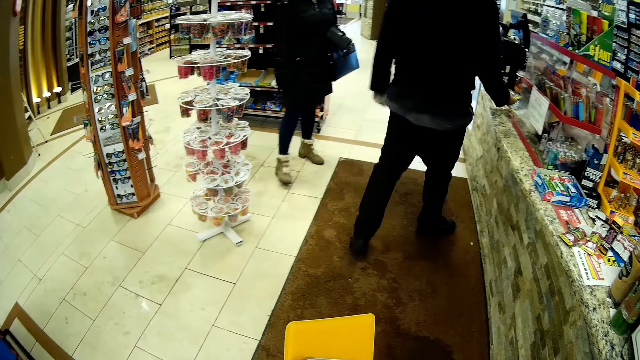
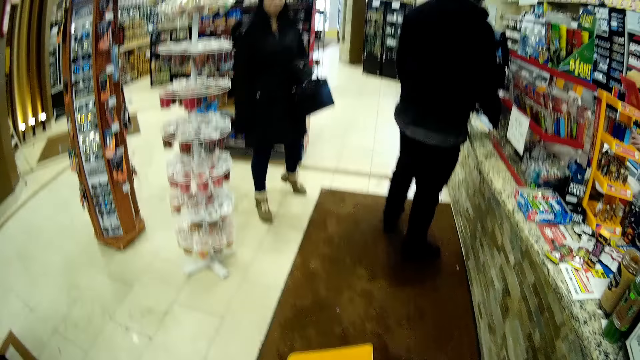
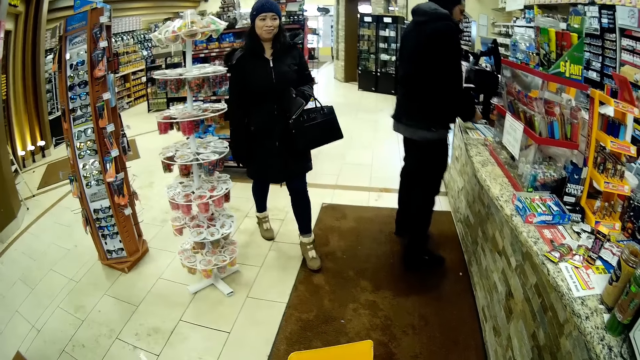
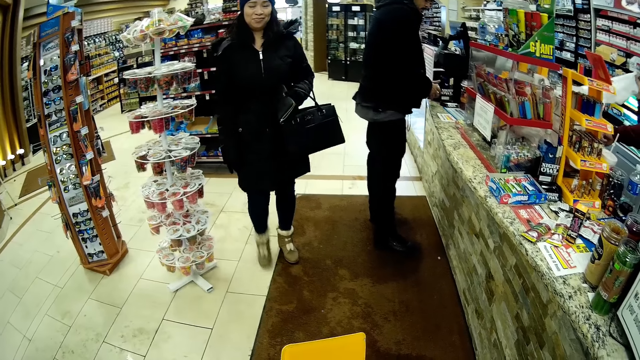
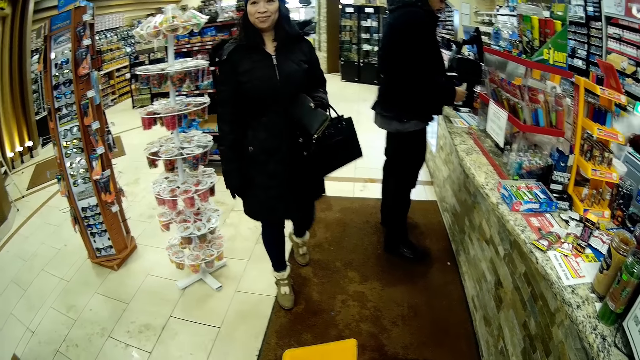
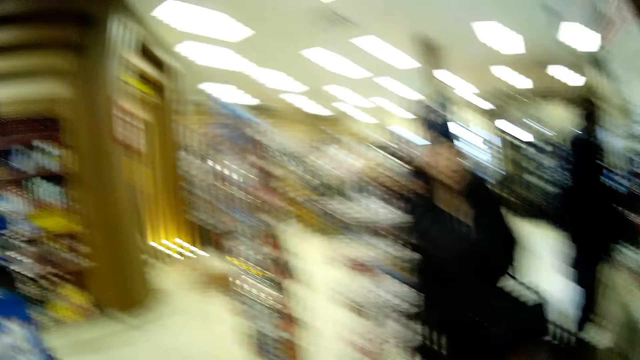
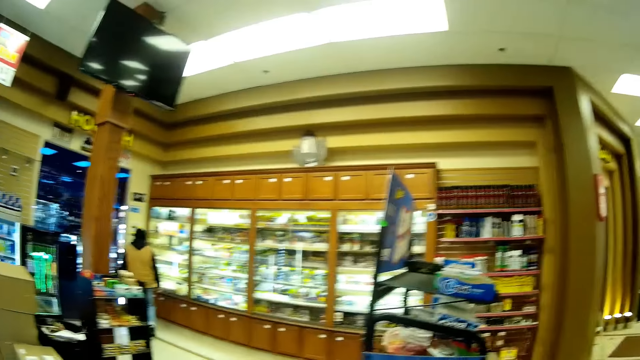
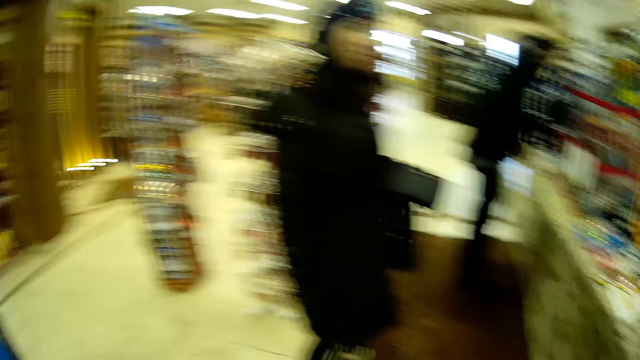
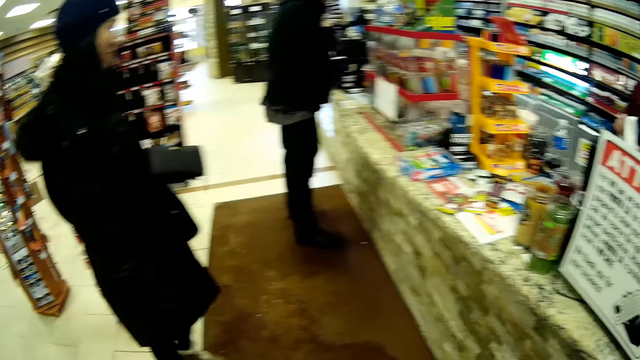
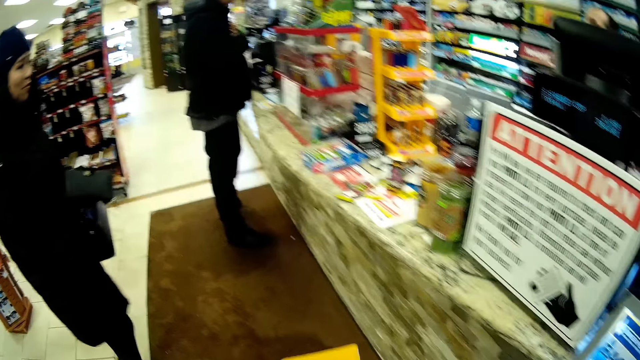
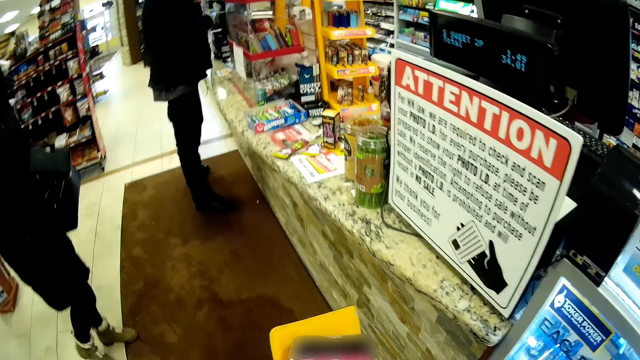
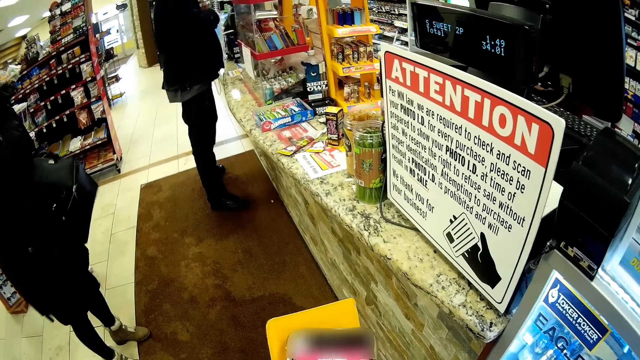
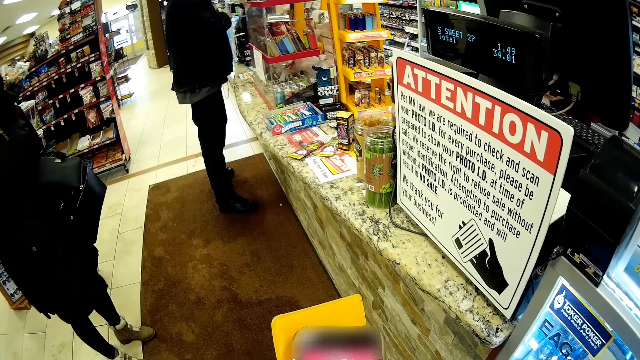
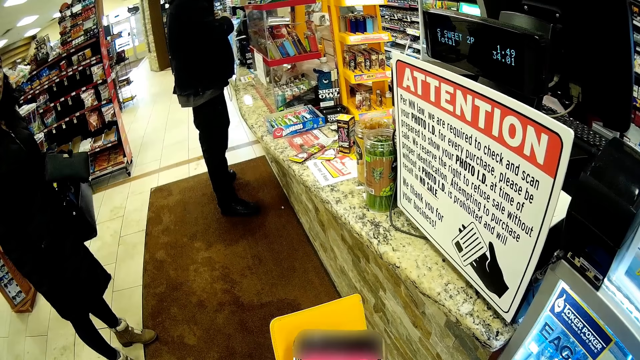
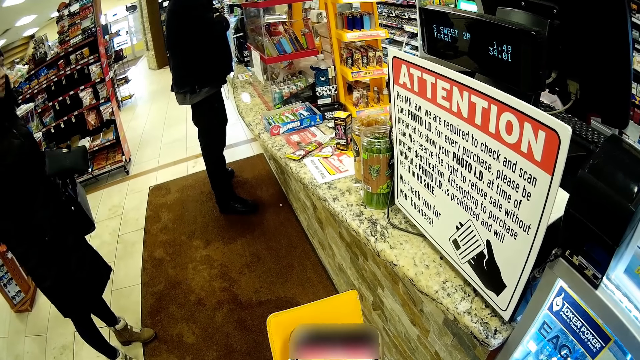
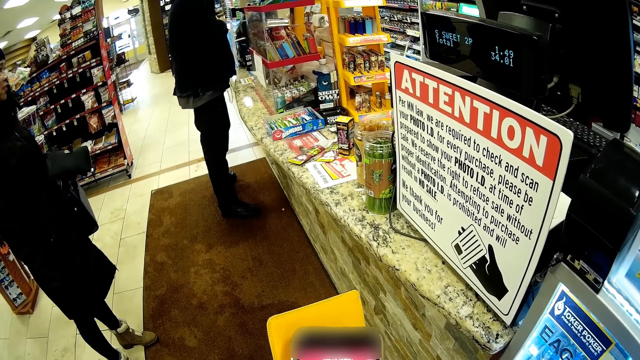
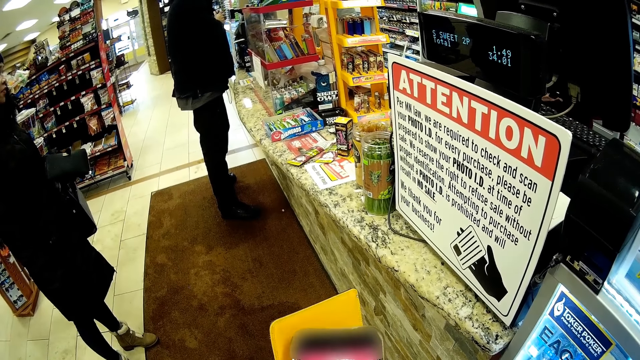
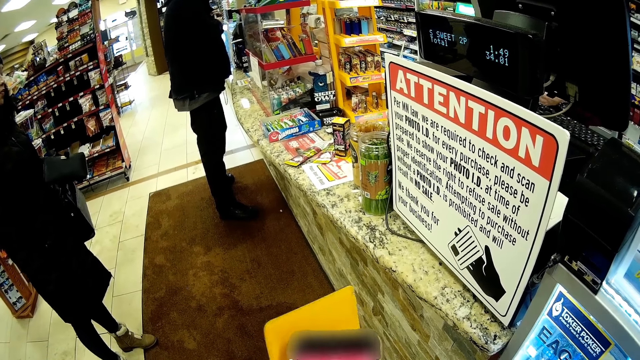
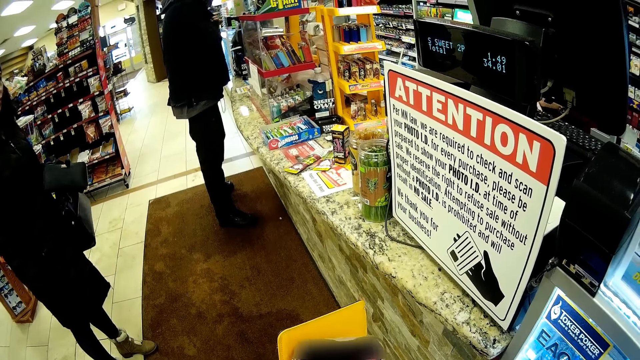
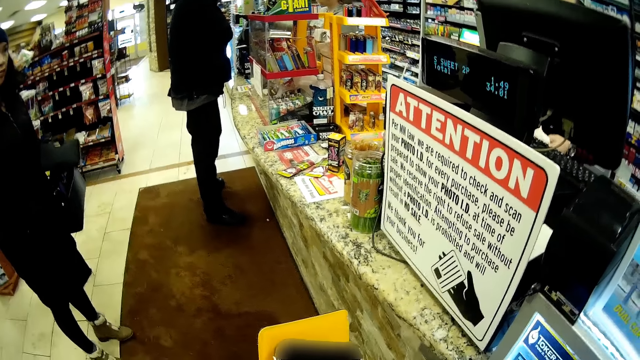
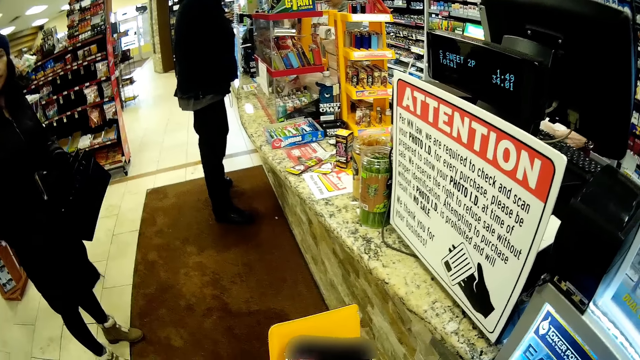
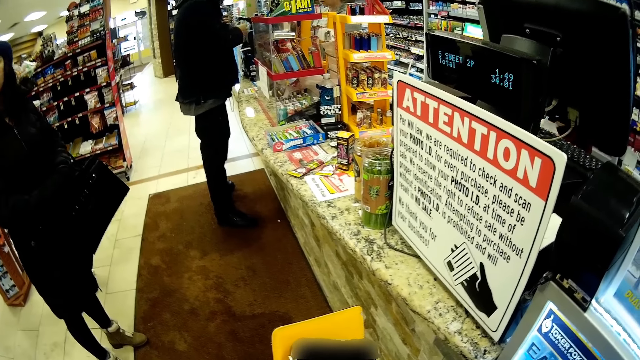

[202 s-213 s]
The man walks to a second checkout counter. A lady steps forward in the shop. Another man appears. The lady looks around. The first man opens the coat. The camera wearer operates the phone. Another store attendant interacts with the first man. The first store attendant looks at the receipt. The first man picks up the wallet from the coat.

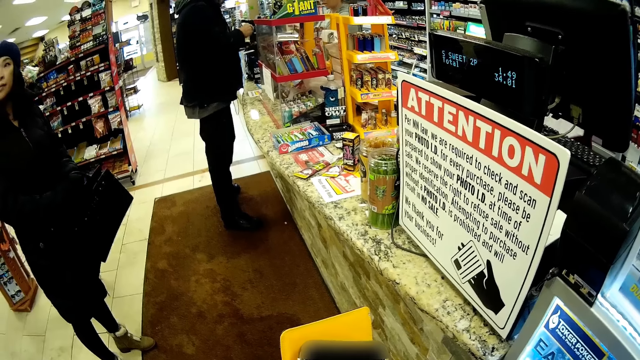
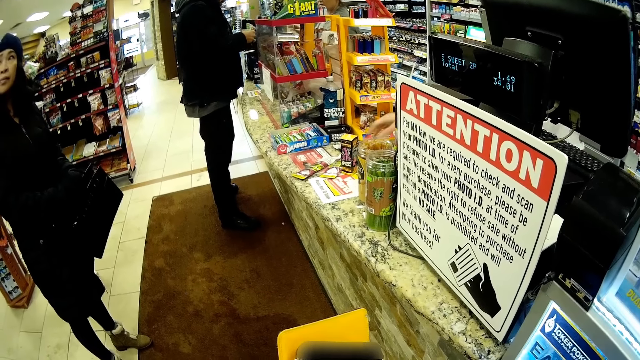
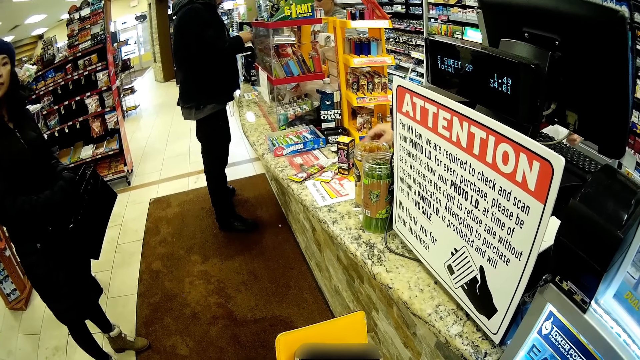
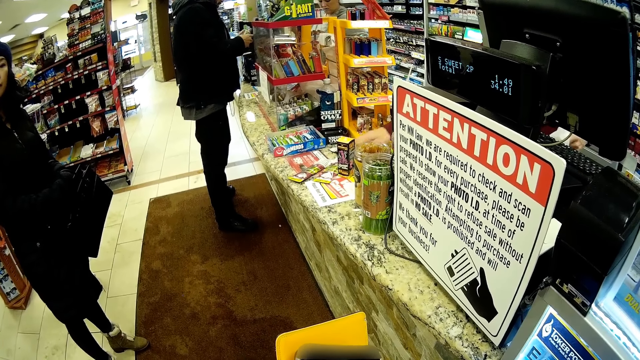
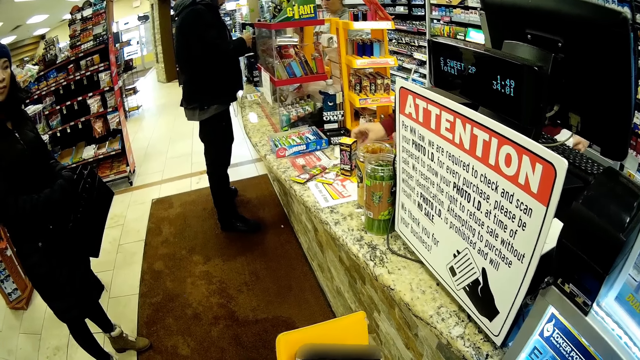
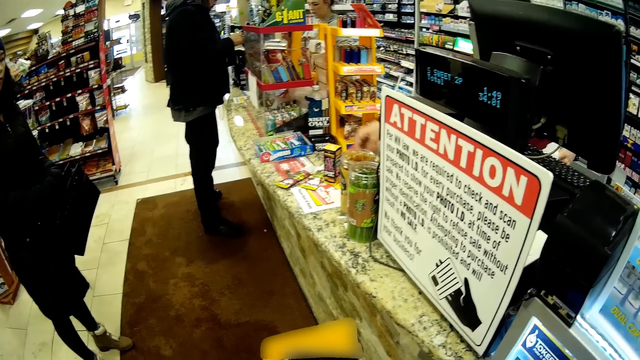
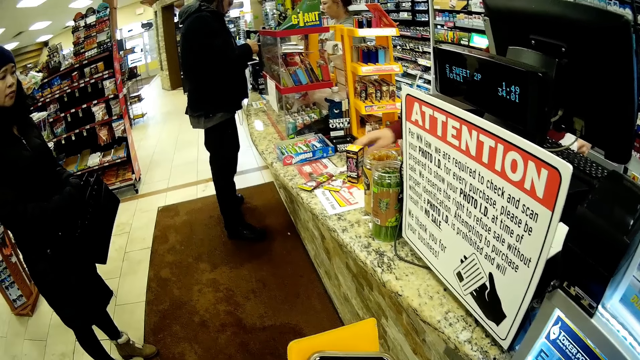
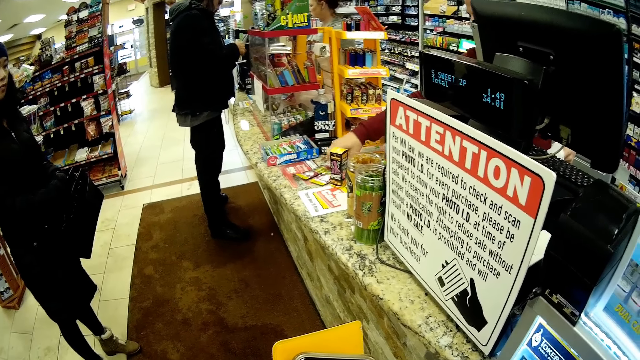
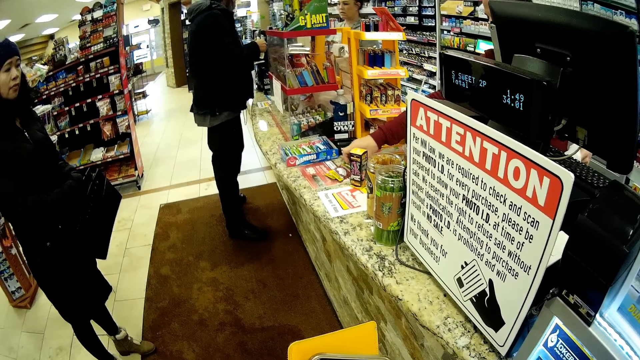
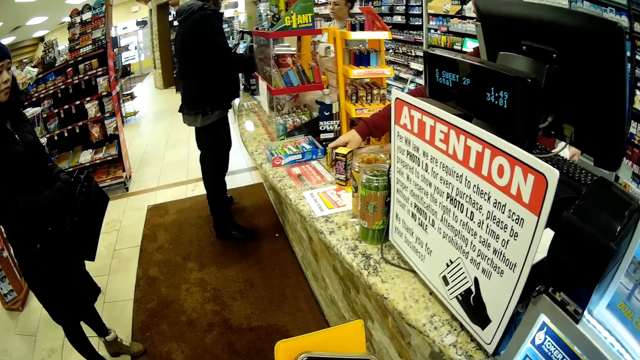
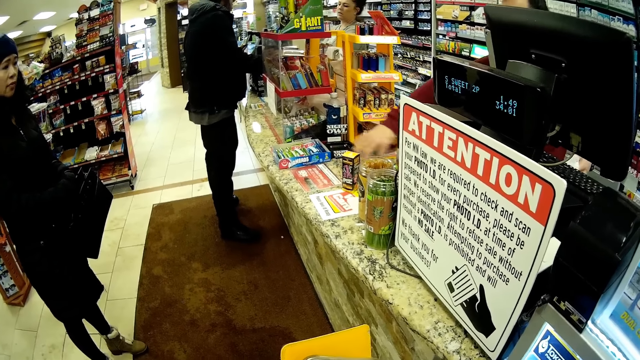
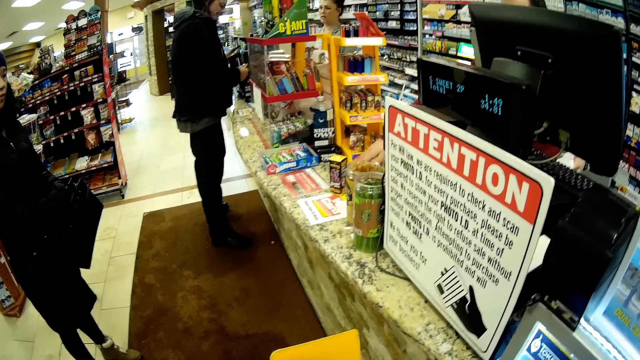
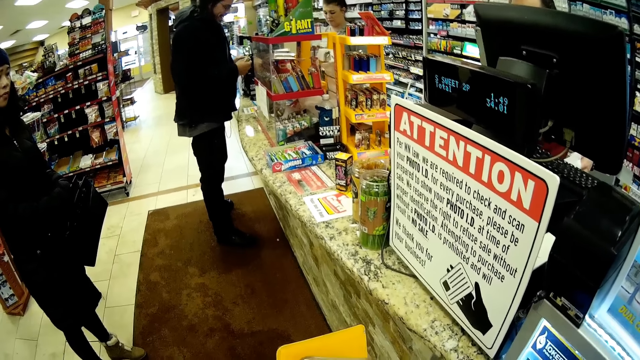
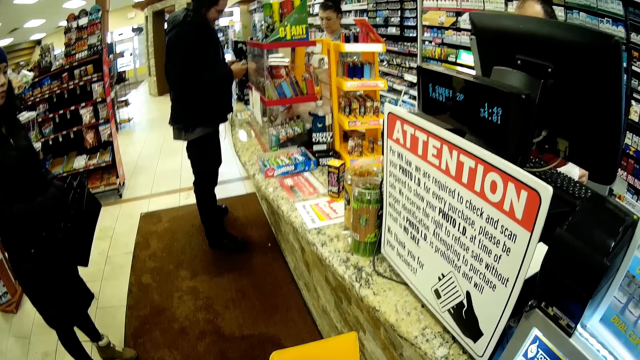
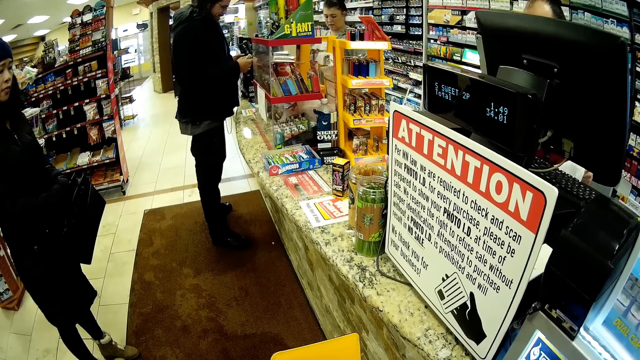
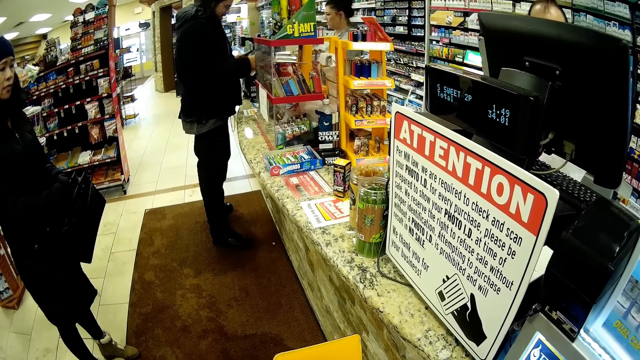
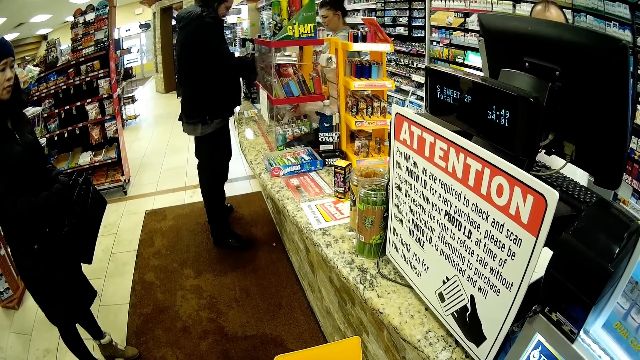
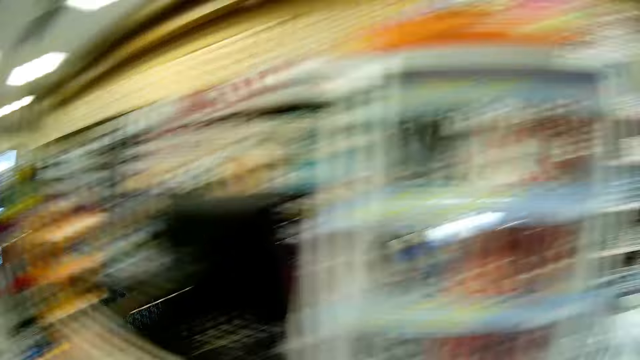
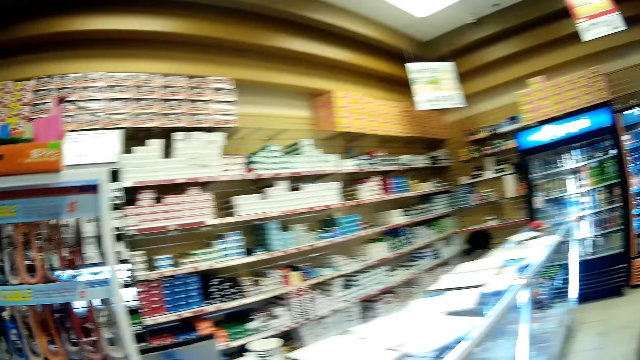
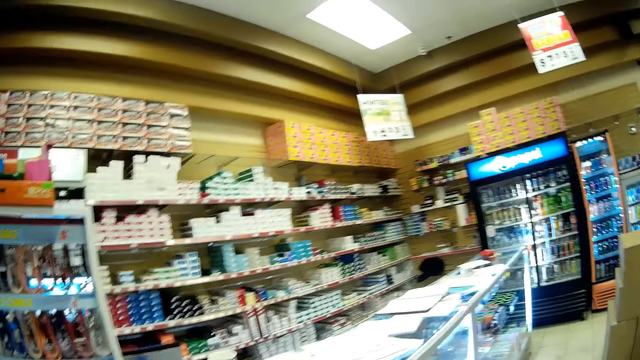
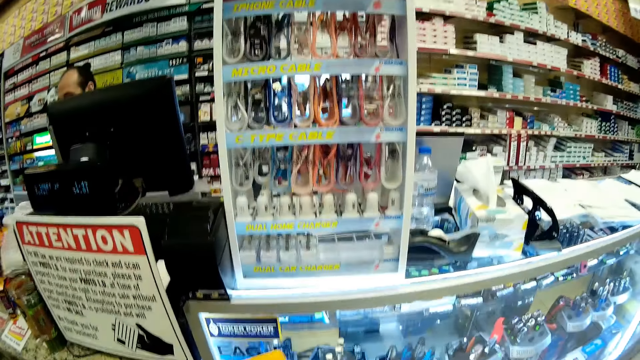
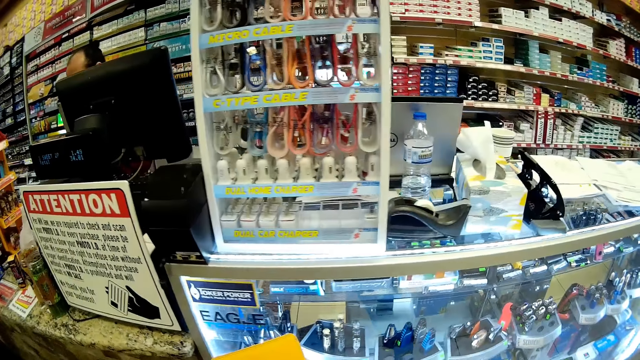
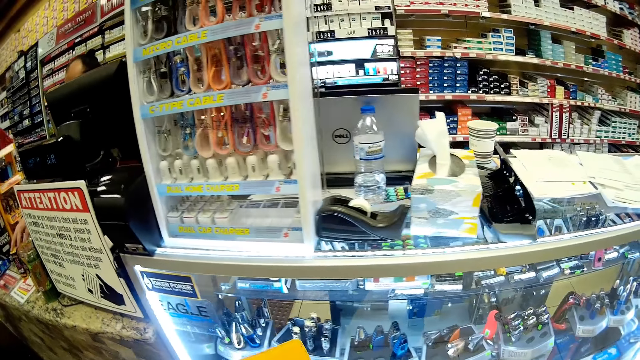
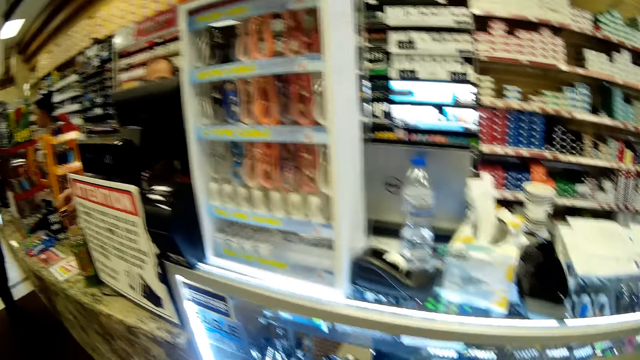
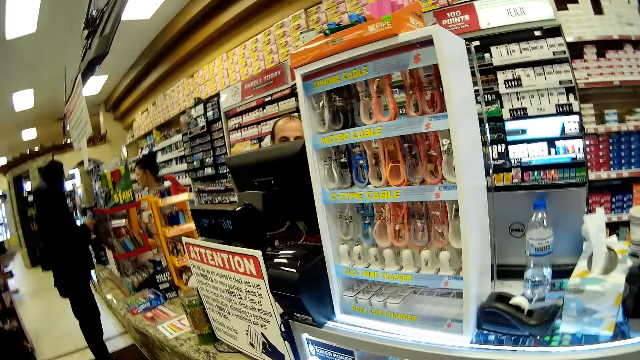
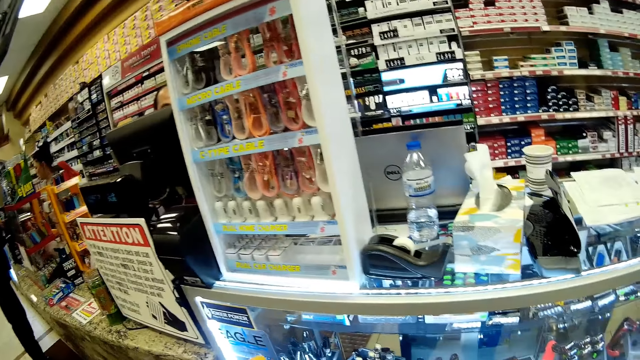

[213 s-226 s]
The man opens the wallet. The store attendant moves the packets. The man picks up the card from the wallet. The store attendant packs the packets into the nylon. The man gives another store attendant the card. The man gives the other store attendant the card again. The camera wearer looks around.
